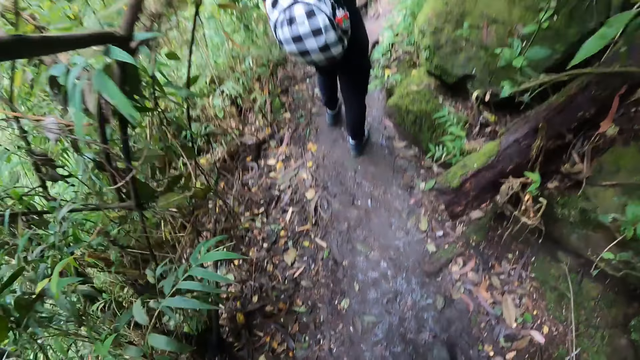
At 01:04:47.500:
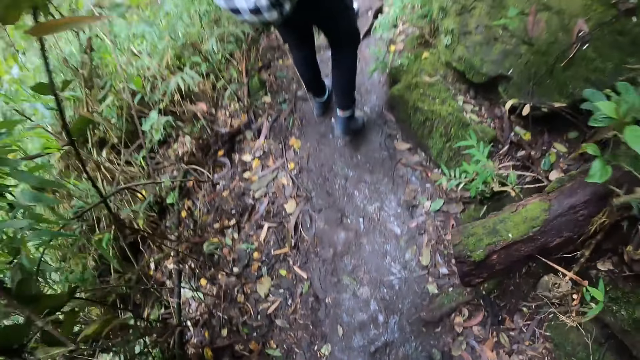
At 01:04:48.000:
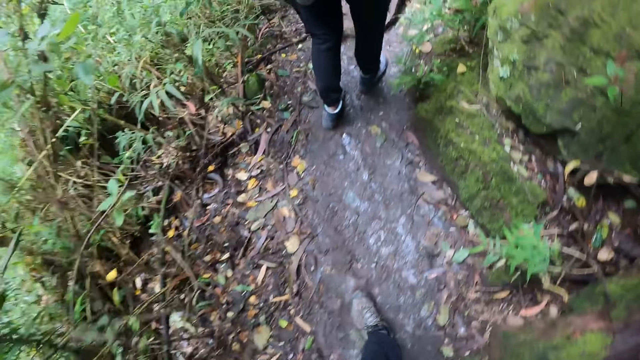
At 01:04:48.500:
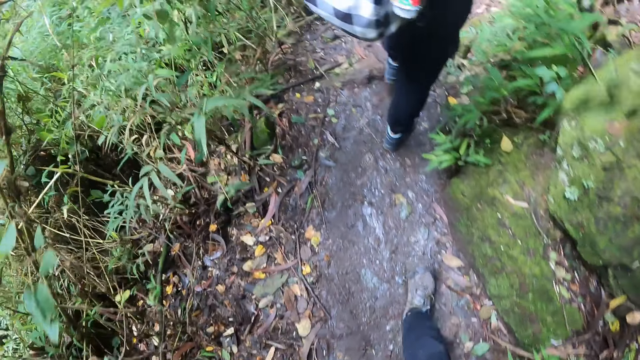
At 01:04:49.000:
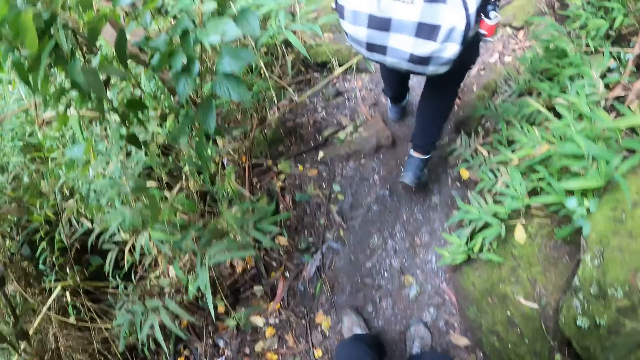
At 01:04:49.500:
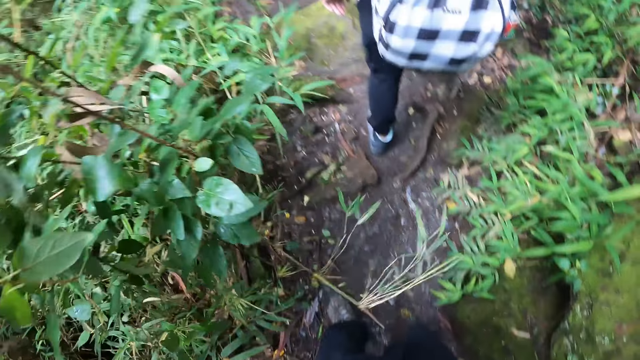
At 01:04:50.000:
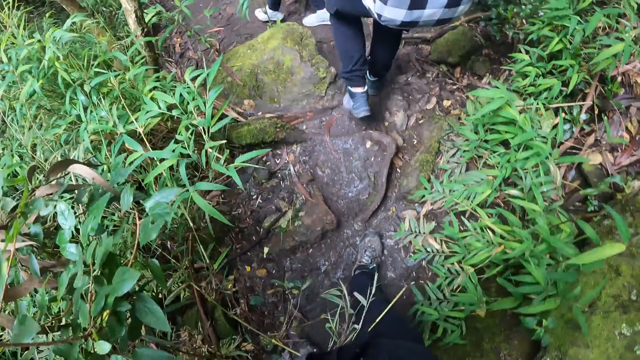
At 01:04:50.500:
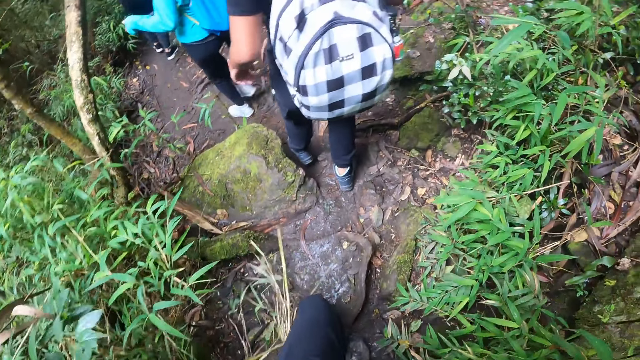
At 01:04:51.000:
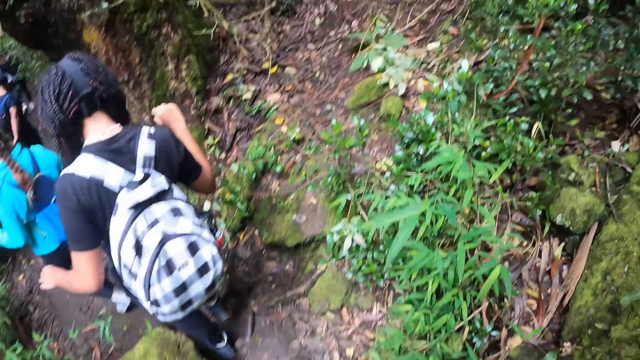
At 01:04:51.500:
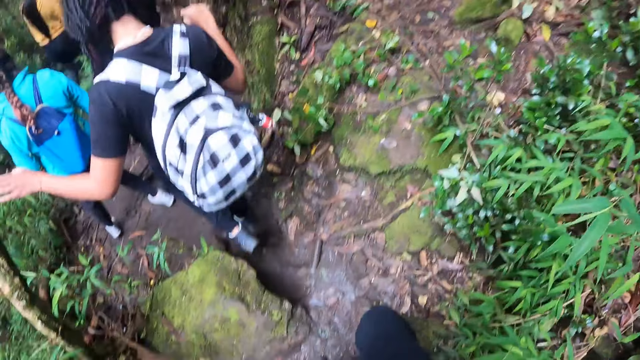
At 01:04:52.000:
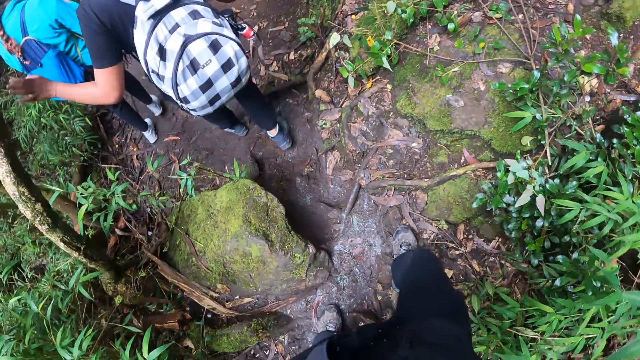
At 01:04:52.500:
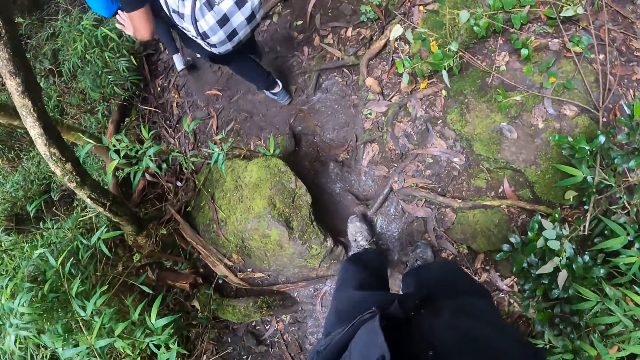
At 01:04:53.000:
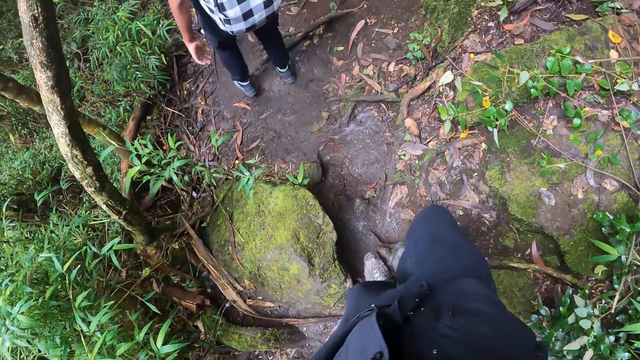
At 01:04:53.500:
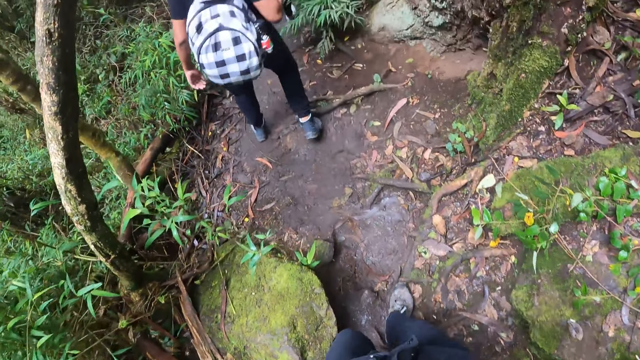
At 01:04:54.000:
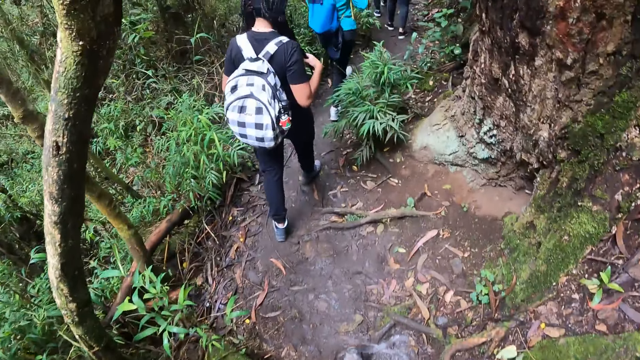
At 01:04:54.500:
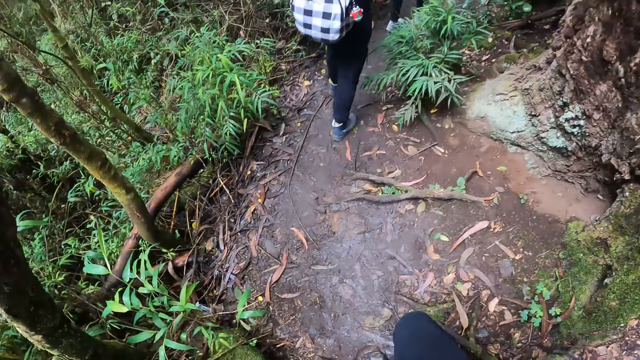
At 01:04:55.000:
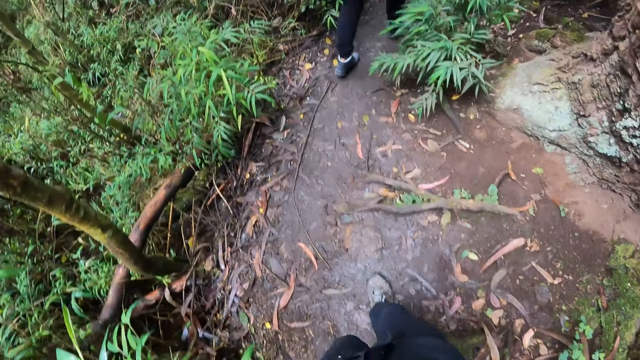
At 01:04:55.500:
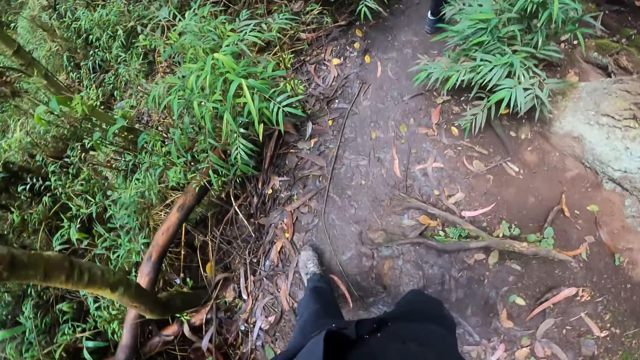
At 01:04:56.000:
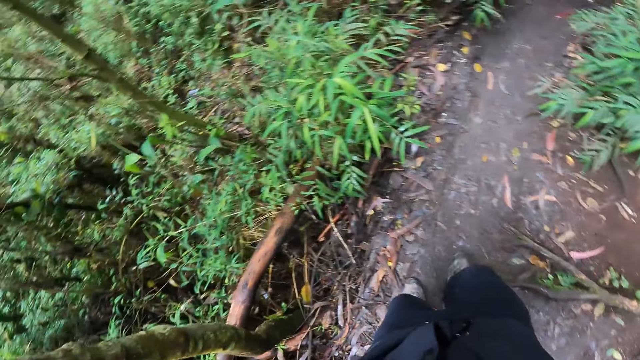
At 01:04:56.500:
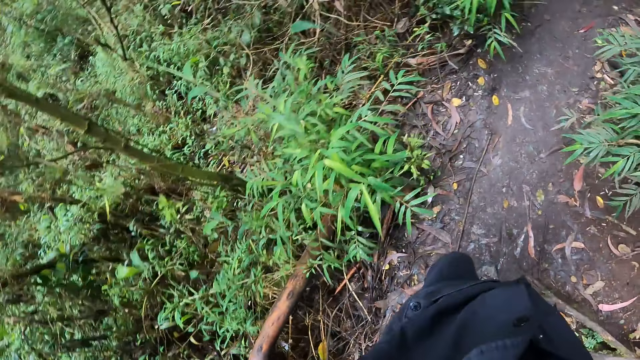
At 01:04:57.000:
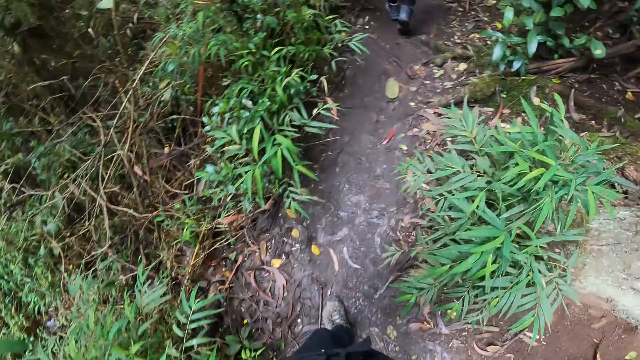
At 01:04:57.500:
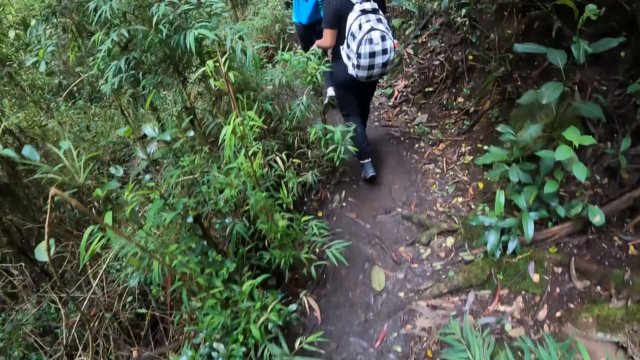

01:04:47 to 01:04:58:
A person touches a tree with the left hand and walks in the forest.

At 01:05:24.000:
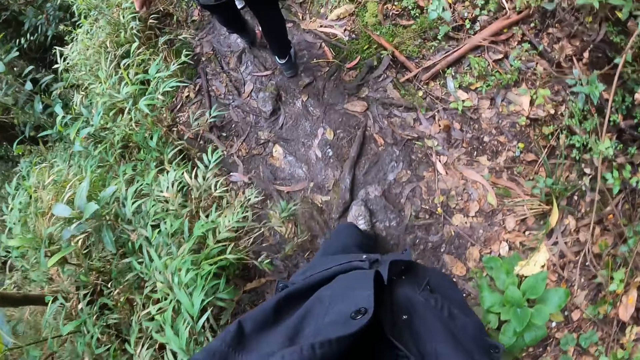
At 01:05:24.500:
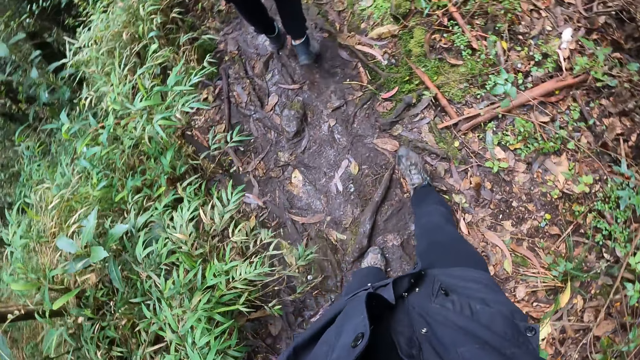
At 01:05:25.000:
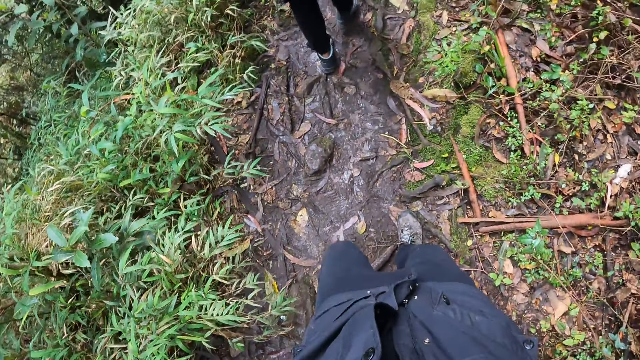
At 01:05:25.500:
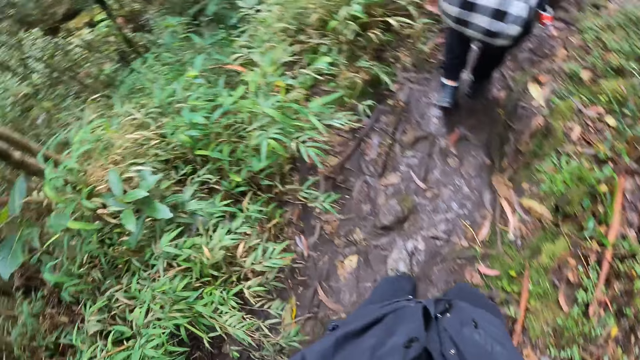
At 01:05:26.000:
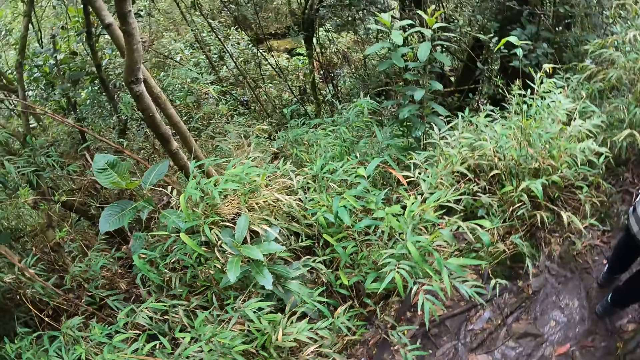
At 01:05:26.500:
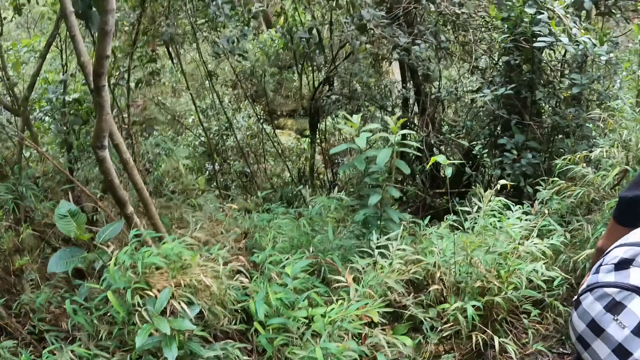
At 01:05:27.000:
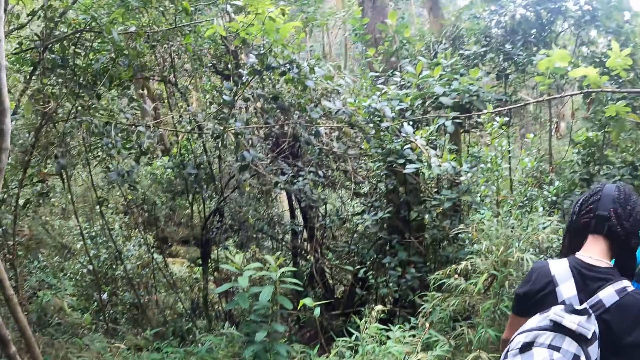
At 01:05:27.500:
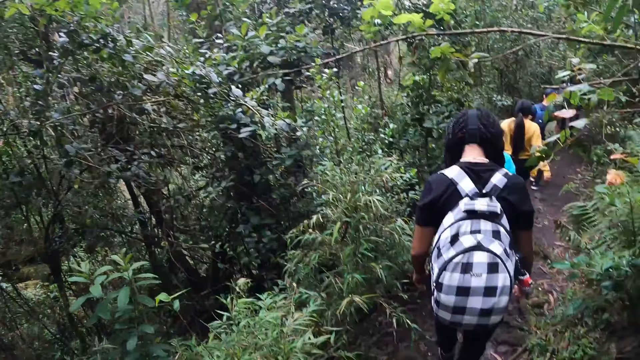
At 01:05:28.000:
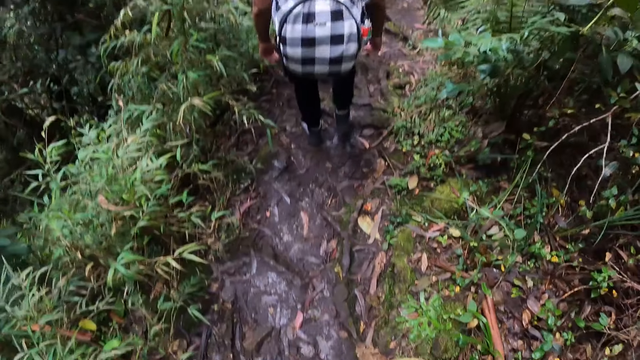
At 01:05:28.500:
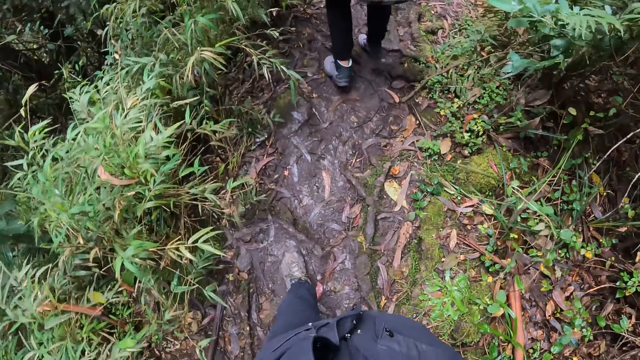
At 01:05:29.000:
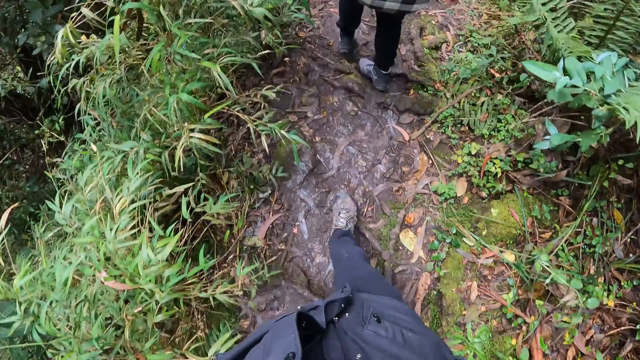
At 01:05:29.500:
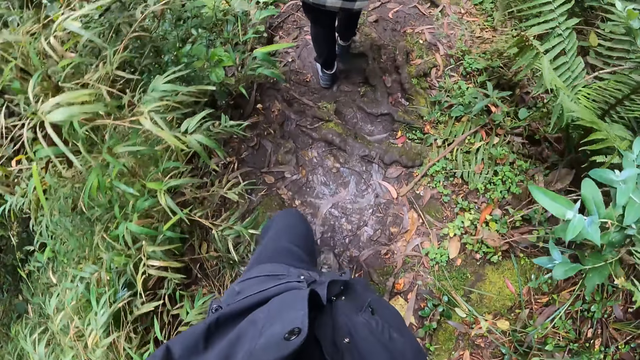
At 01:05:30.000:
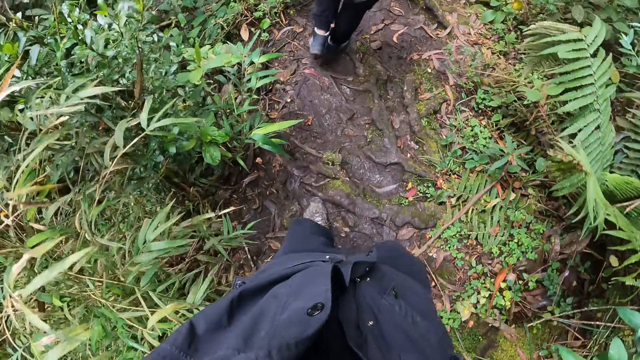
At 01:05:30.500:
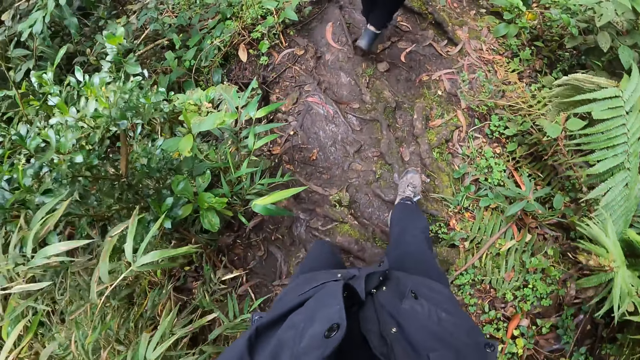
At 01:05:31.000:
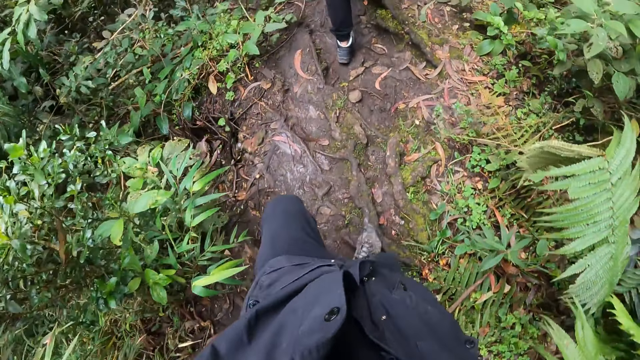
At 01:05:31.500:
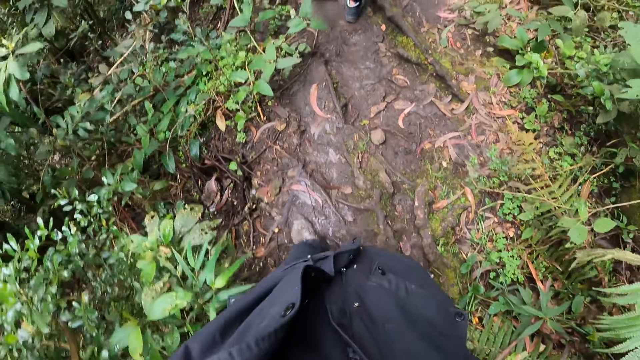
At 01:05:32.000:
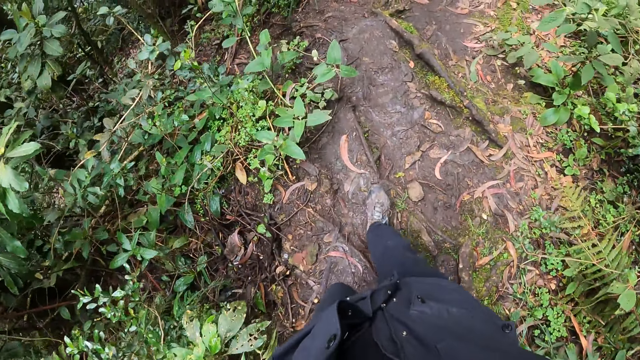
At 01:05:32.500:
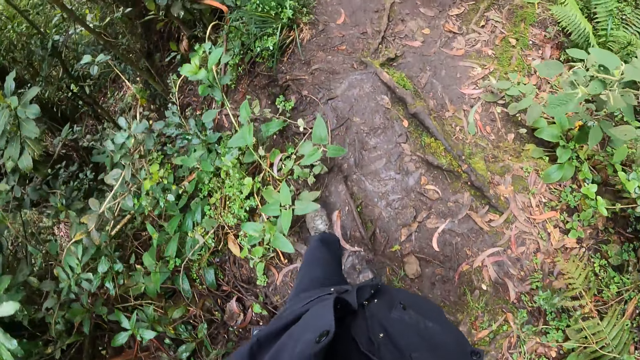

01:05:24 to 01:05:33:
The camera wearer looks around. They walk in a forest.
